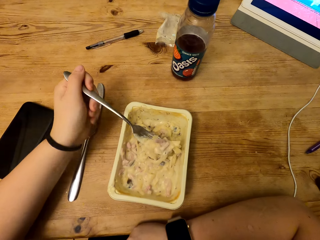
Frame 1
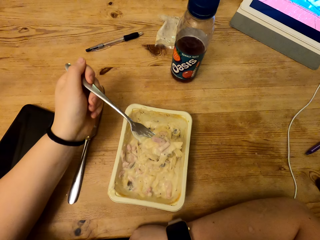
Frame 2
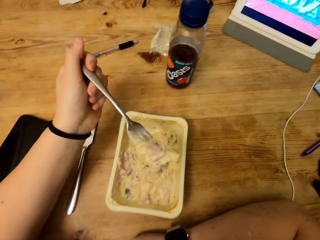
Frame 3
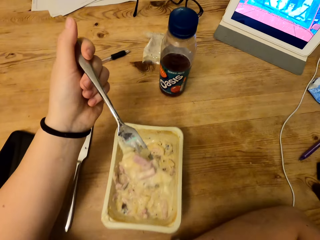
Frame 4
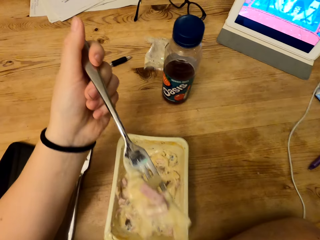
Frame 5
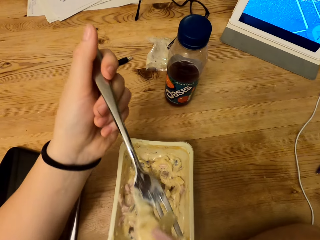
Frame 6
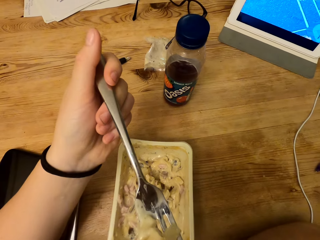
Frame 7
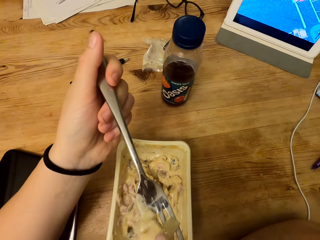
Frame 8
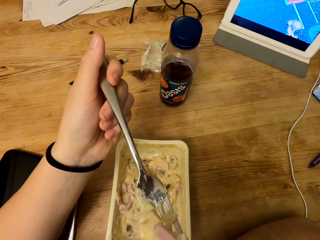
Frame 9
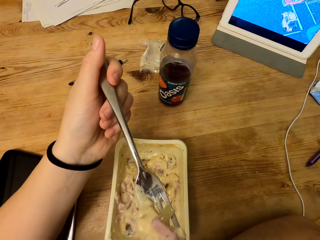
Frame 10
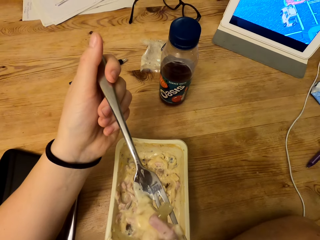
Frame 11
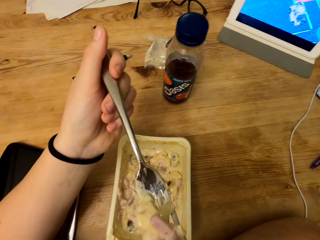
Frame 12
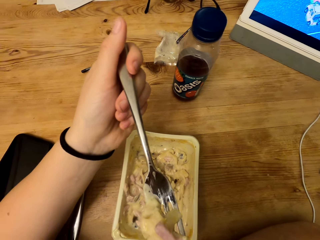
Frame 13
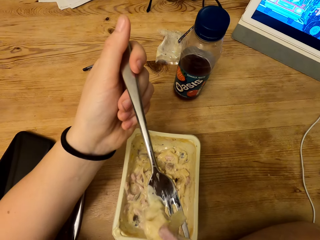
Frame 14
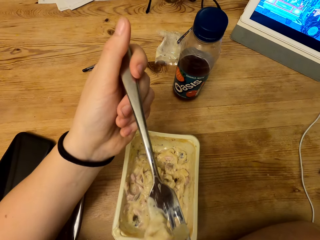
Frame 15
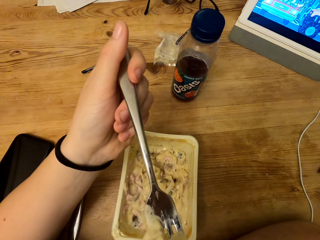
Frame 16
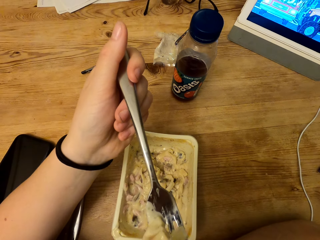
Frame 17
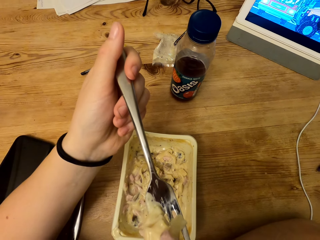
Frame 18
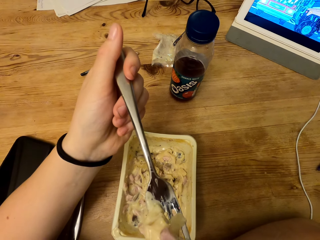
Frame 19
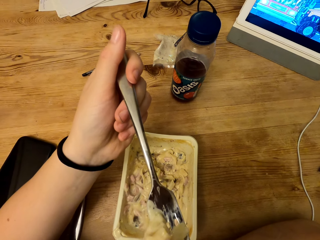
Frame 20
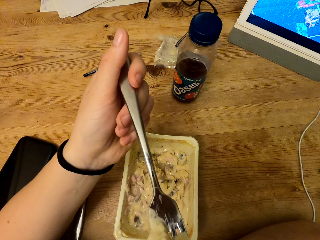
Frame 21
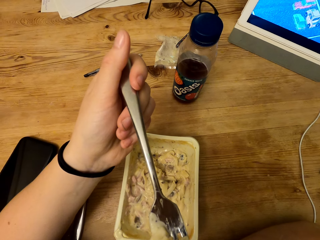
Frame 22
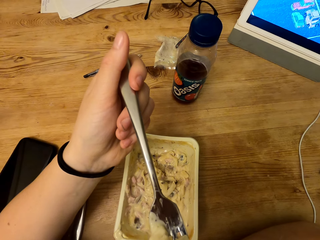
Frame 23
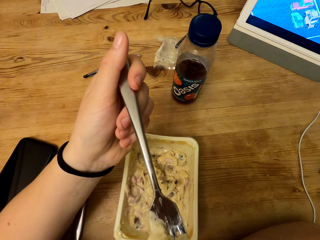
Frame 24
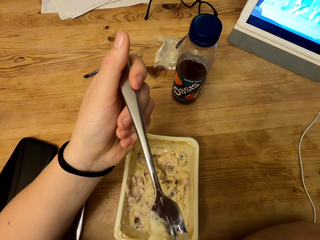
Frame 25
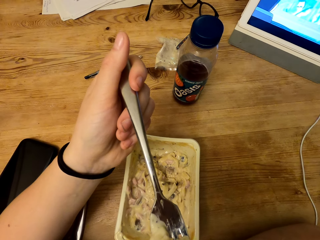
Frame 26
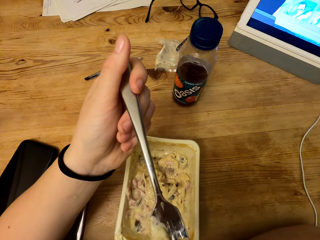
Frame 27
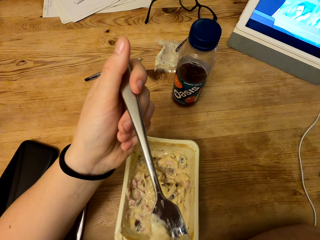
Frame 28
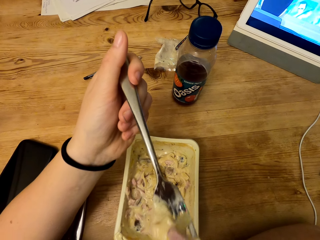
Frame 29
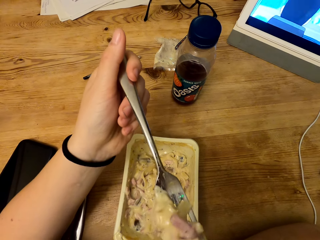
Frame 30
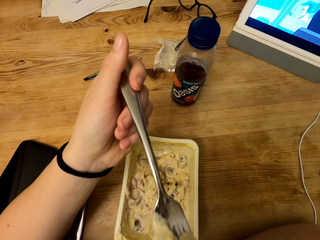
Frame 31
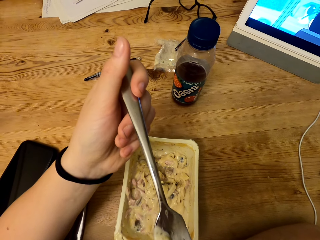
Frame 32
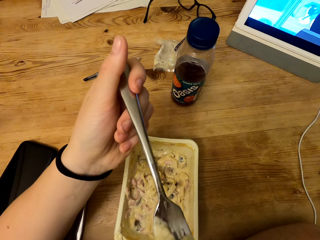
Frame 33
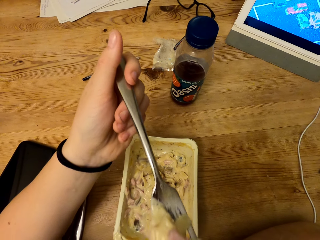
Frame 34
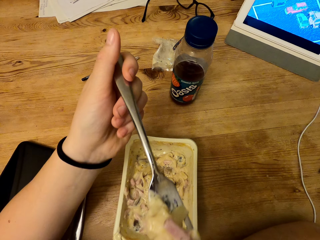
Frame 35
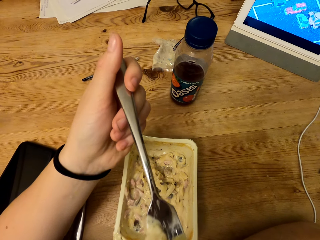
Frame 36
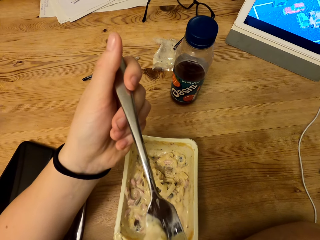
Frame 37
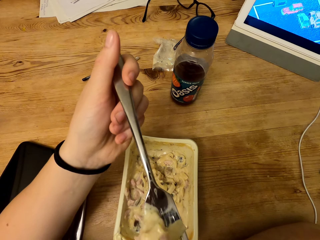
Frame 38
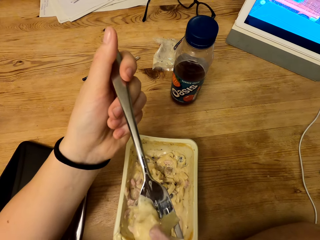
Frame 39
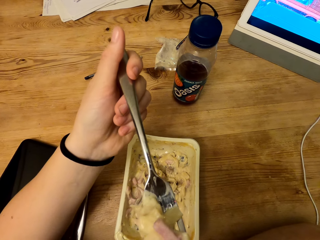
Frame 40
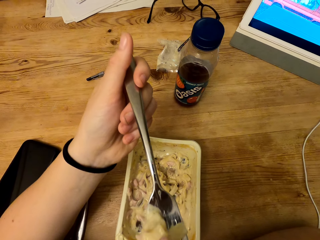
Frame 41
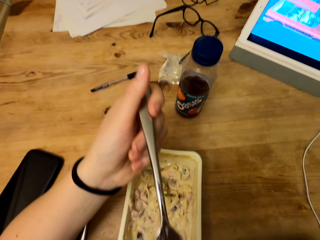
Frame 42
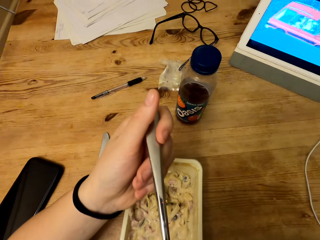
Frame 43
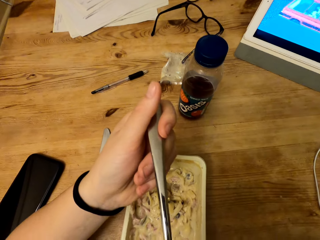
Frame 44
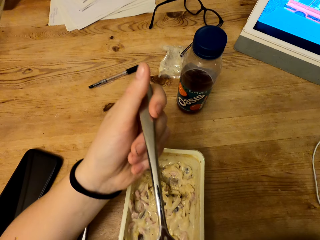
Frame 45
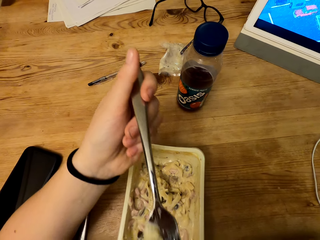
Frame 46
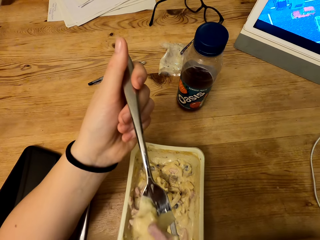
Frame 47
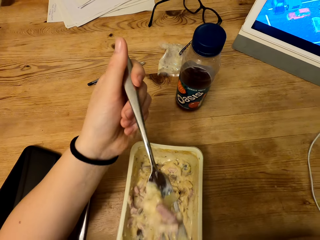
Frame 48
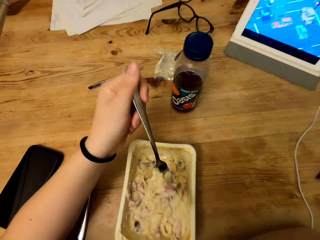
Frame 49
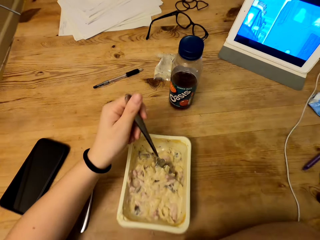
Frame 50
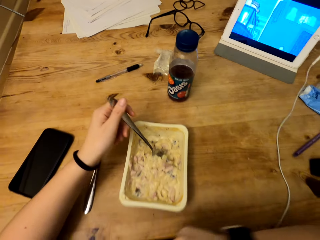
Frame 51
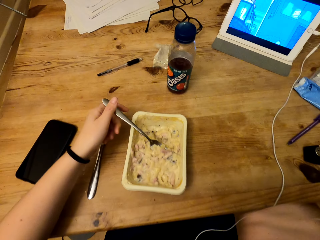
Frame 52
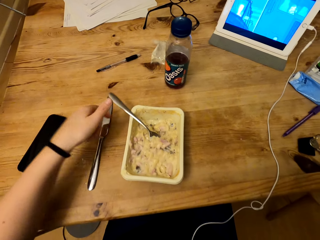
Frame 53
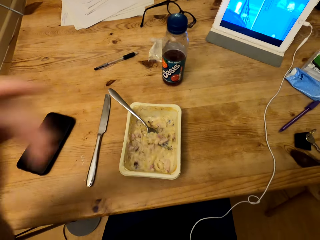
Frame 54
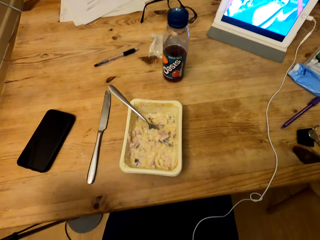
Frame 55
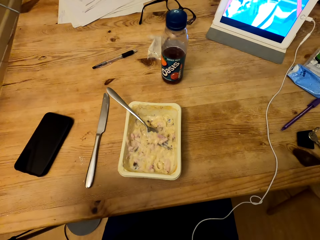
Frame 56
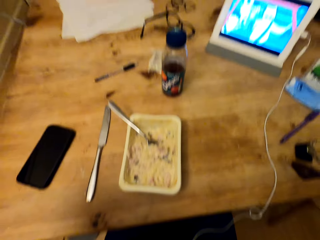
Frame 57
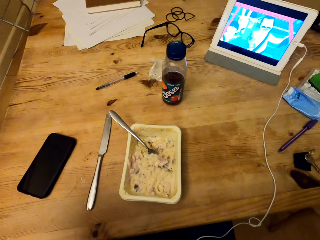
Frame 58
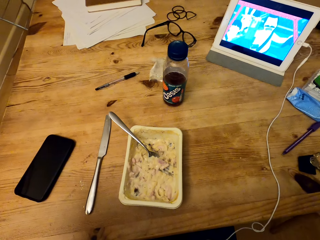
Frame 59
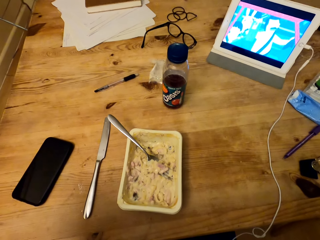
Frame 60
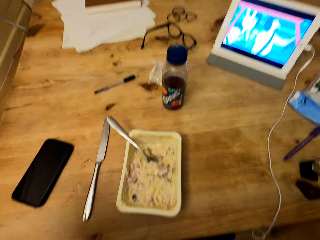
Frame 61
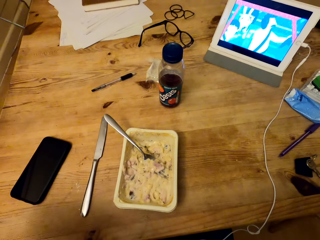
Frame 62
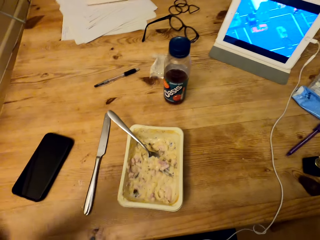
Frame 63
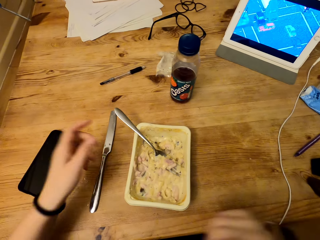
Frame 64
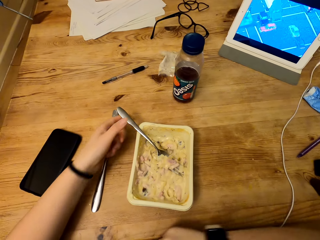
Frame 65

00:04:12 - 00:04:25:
The camera wearer scoops food from the container. They lift the fork. They blow the food from the fork. They drop the fork into the container. They leave the fork from the container.

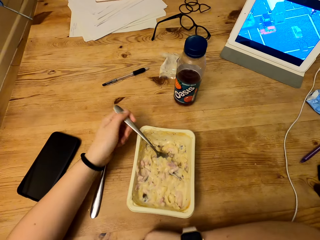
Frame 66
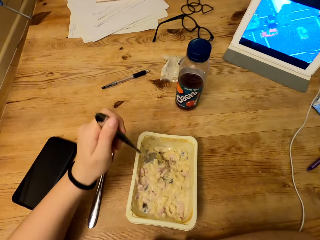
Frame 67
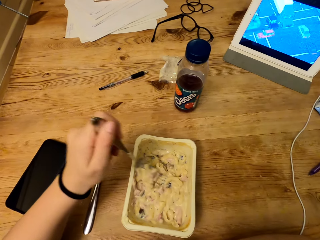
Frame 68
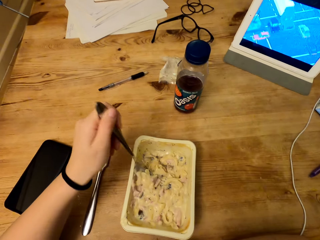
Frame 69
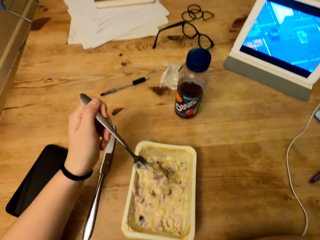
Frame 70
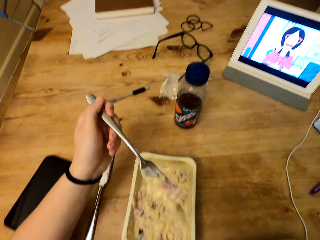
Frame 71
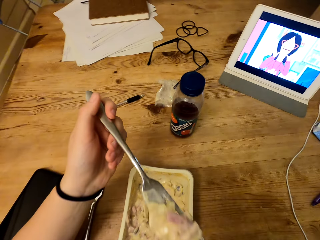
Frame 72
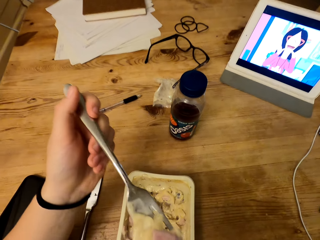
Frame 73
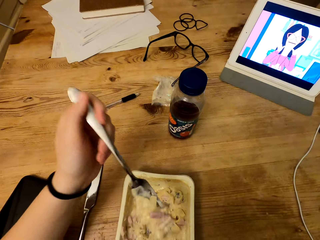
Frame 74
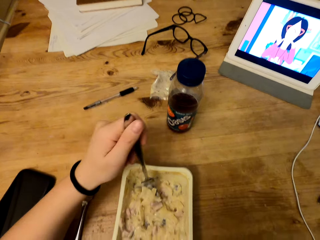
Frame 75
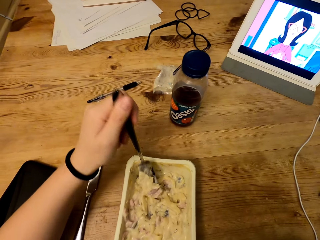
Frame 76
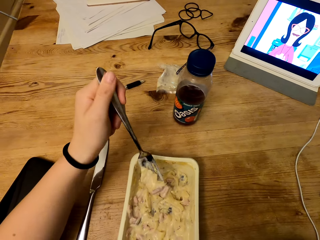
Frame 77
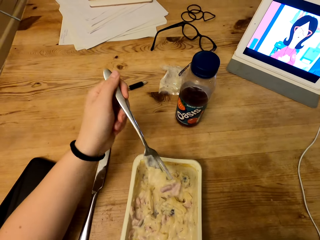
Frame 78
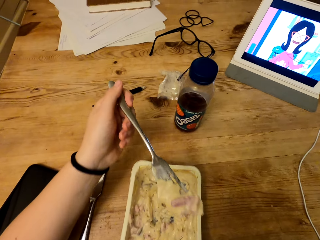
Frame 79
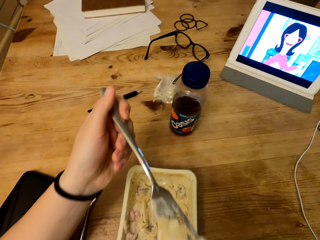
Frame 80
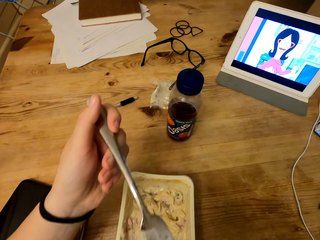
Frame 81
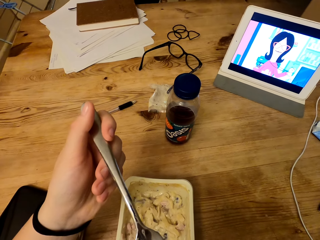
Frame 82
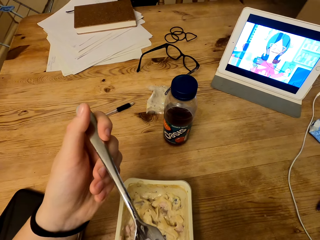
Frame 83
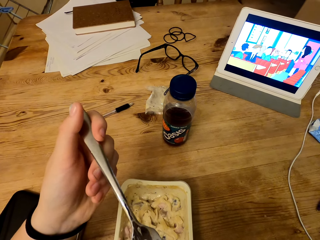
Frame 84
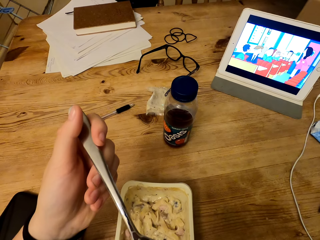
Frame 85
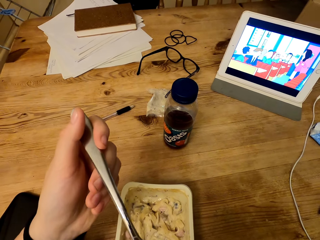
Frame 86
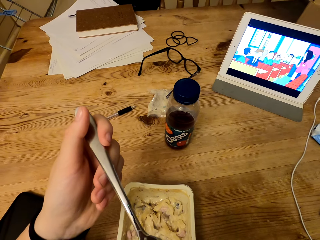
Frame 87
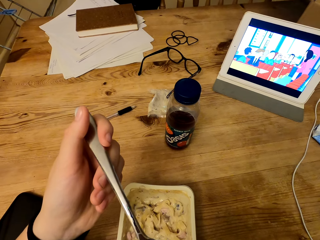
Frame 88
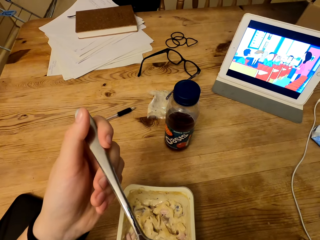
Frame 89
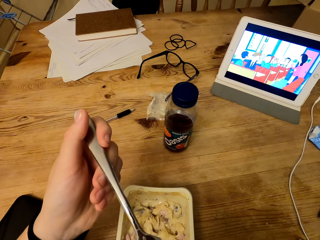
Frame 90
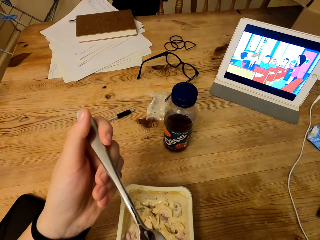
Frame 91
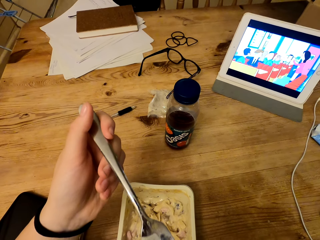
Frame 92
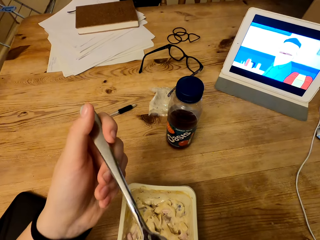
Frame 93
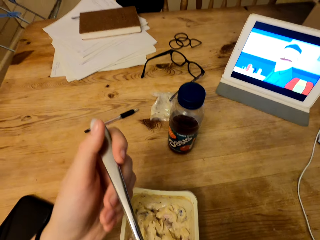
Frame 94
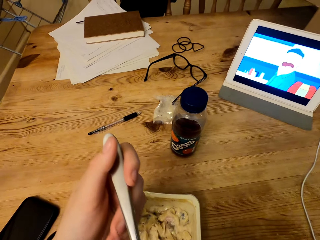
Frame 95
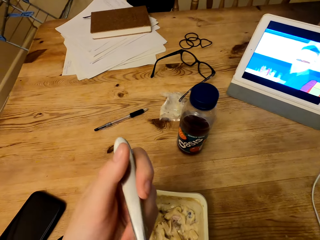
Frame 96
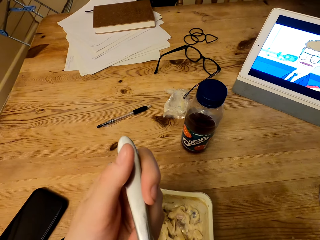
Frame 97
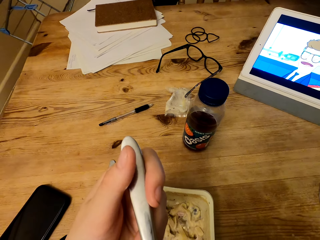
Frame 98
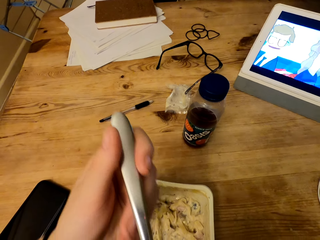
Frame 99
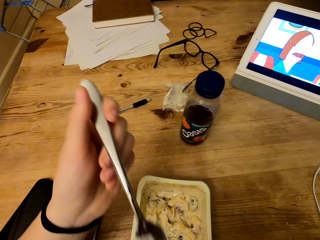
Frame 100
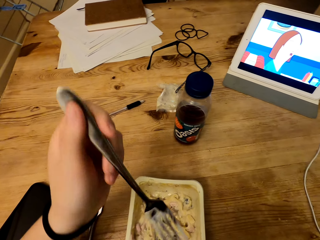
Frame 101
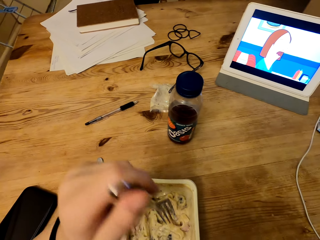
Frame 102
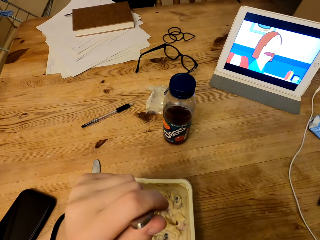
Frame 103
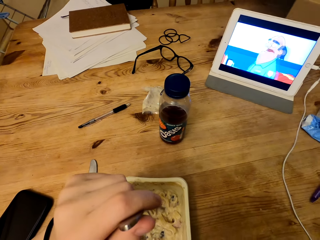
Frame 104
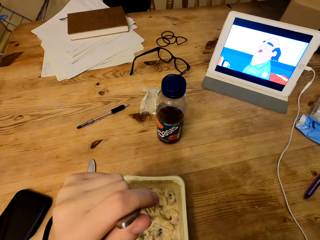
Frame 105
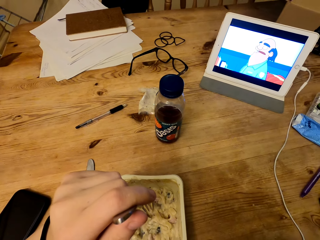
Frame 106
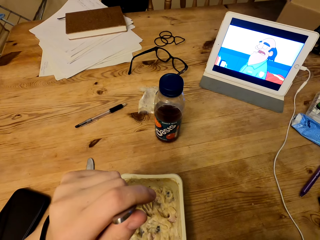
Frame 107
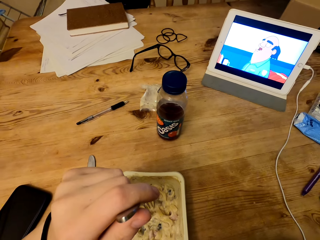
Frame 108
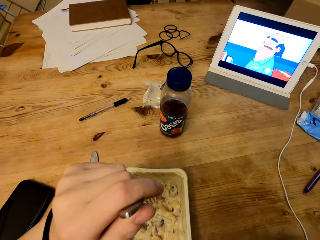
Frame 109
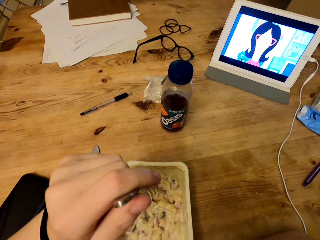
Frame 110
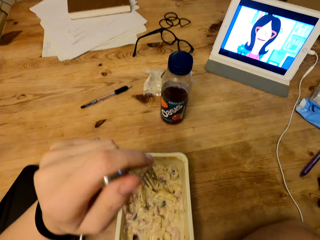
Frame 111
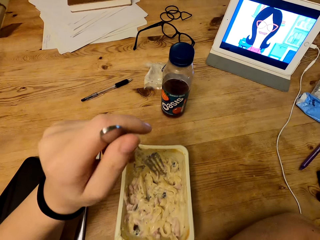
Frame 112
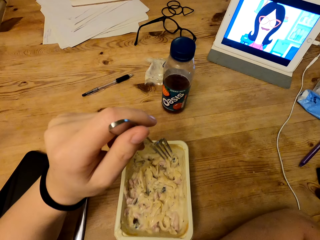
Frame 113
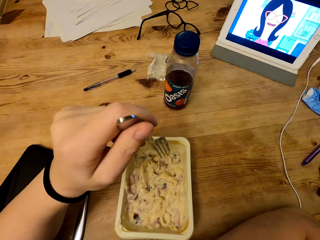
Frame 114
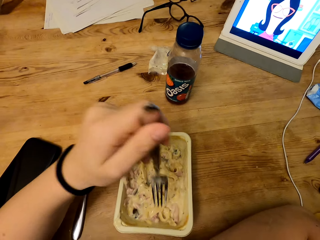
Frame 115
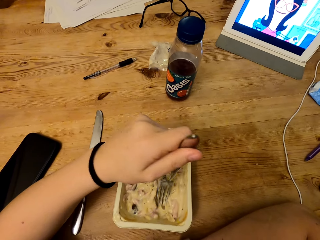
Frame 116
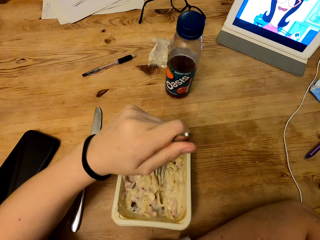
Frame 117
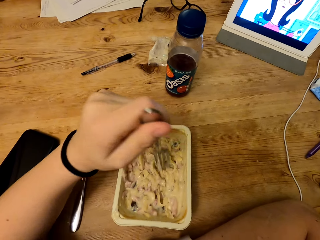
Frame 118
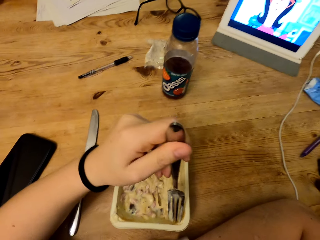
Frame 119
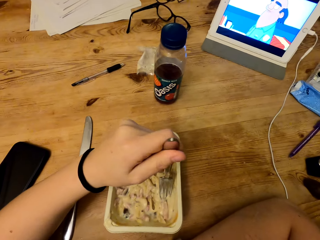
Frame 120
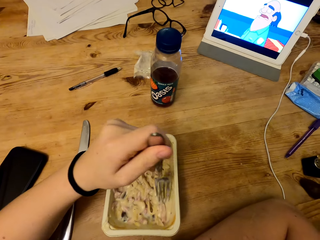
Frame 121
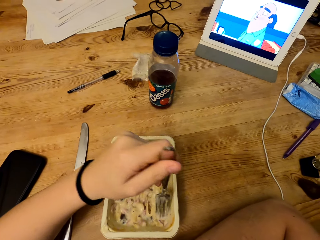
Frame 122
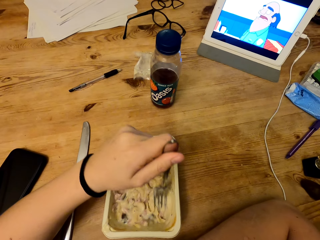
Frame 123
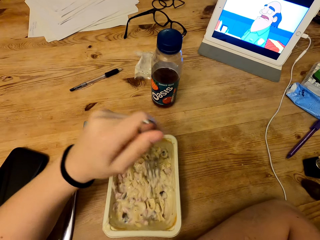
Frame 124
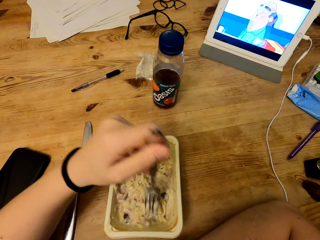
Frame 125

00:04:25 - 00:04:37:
The camera wearer holds the fork. They scoop food from the container. They lift the fork. They blow the food from the fork. They hold the fork. They scrape the container.
